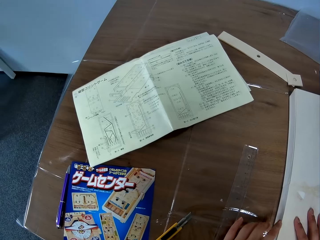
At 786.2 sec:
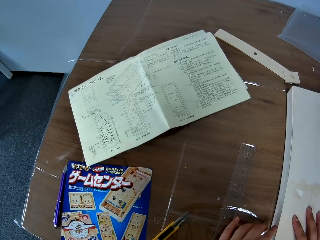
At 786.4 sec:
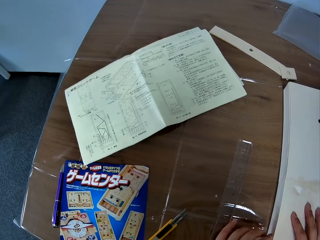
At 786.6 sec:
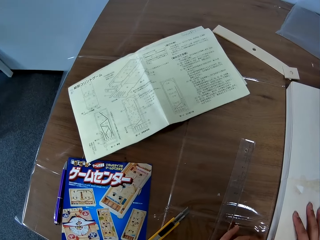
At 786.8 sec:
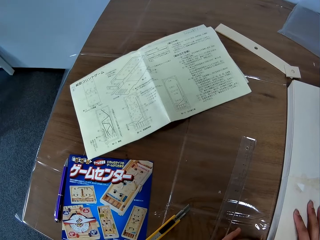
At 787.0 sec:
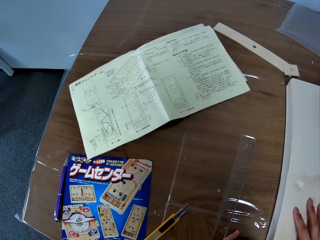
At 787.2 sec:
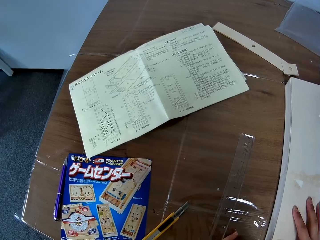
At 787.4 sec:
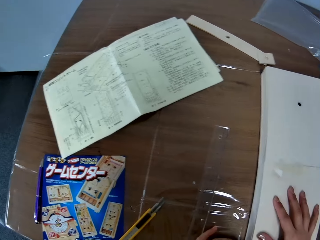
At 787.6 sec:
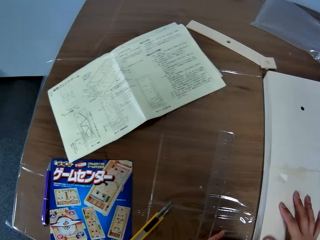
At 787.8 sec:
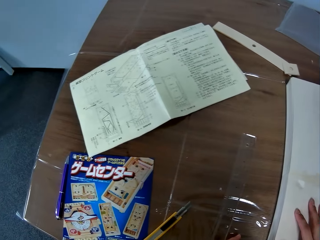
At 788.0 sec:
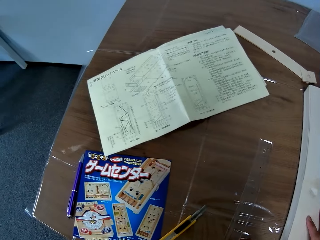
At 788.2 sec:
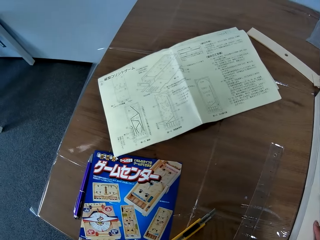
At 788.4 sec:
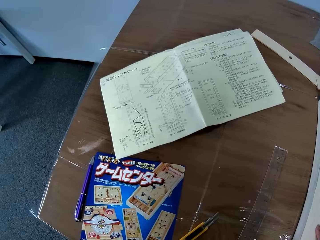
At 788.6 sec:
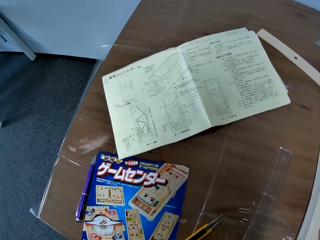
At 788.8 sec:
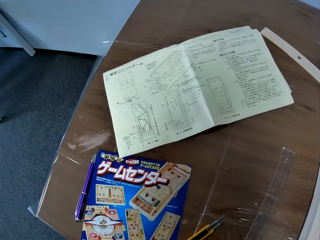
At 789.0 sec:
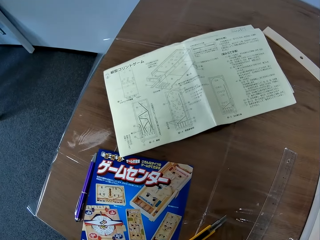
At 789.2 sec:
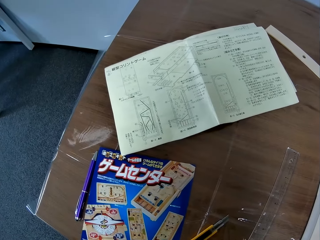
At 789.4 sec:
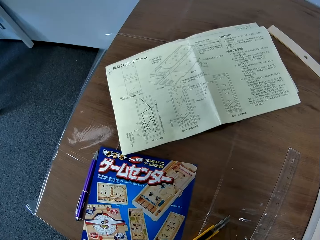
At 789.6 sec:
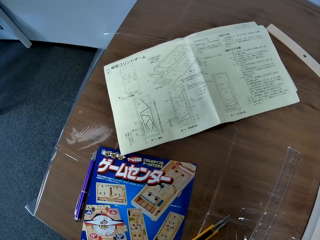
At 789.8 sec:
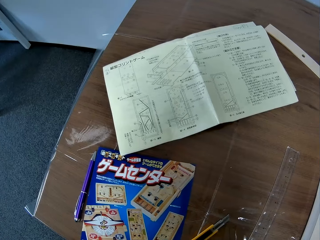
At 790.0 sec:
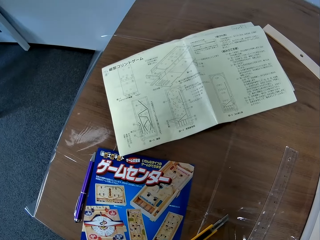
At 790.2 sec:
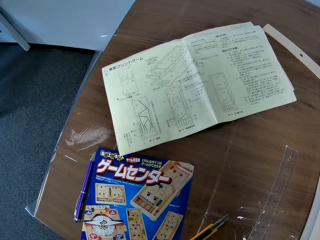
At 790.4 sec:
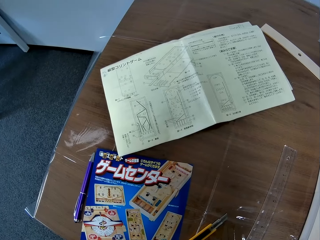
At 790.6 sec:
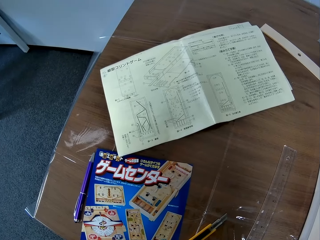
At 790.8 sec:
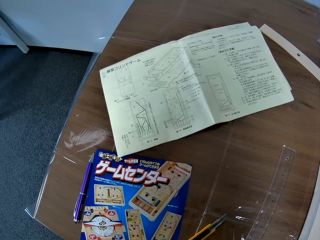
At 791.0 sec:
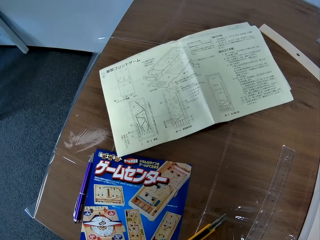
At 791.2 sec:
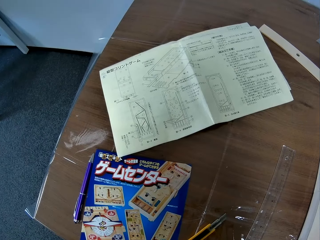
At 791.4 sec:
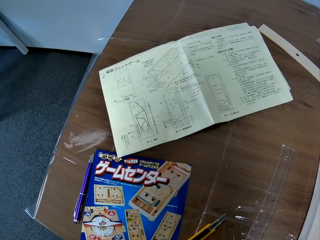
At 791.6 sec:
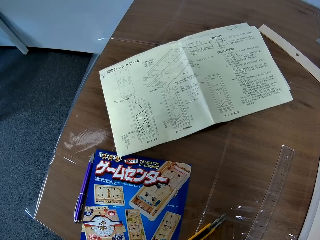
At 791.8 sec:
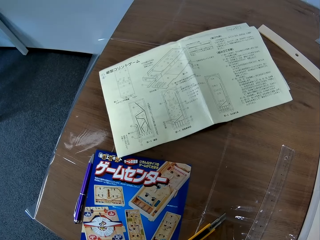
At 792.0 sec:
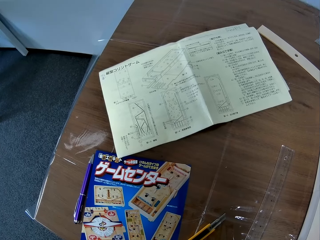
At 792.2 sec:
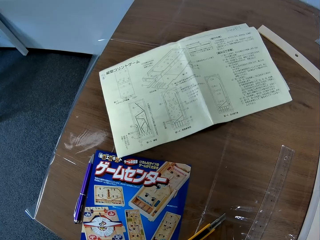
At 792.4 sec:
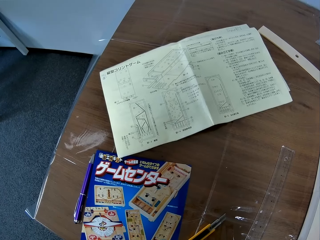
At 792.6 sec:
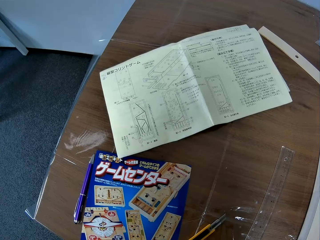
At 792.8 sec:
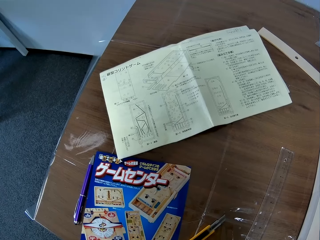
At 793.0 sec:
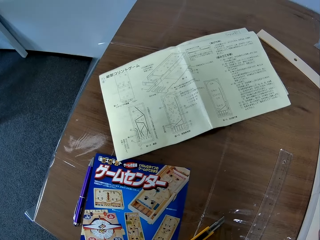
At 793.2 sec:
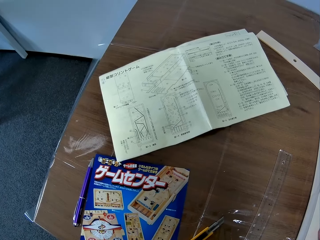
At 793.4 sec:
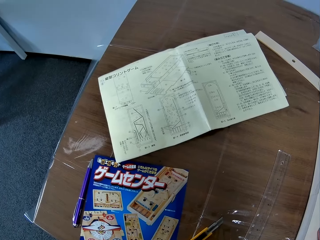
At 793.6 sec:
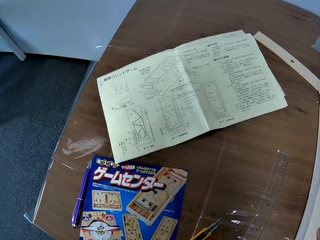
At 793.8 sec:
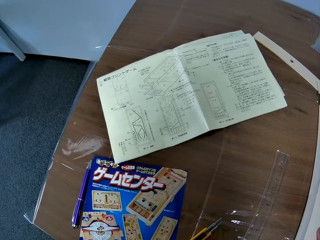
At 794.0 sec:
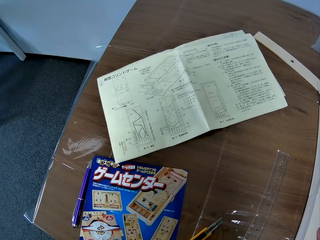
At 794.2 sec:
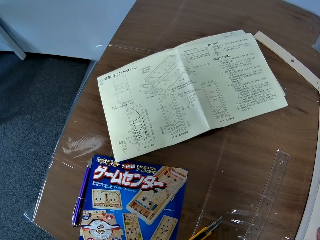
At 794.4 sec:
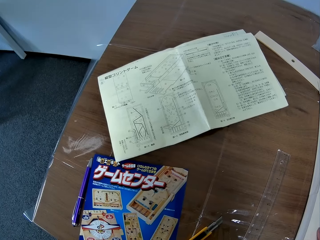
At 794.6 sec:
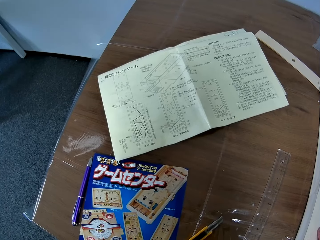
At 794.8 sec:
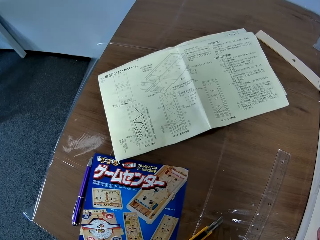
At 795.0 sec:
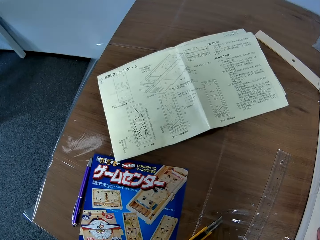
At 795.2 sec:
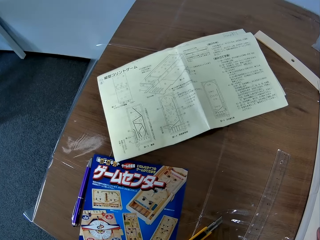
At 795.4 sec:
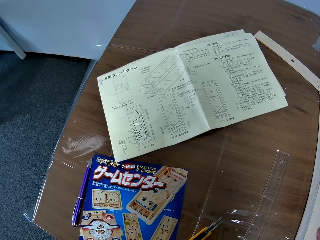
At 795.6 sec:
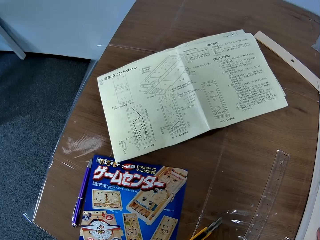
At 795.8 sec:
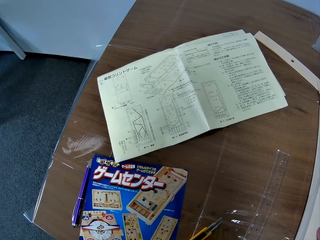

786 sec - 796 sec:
The camera wearer looks at a piece of paper manual on a table.

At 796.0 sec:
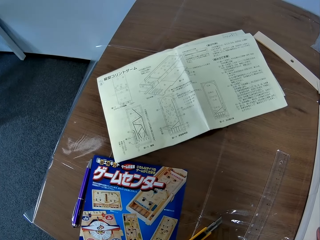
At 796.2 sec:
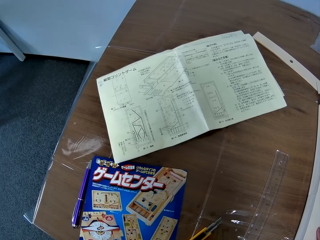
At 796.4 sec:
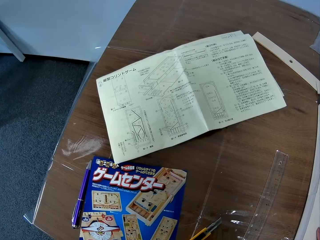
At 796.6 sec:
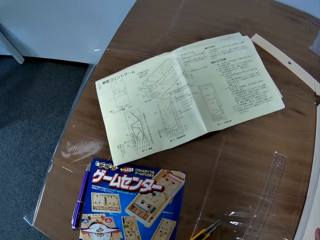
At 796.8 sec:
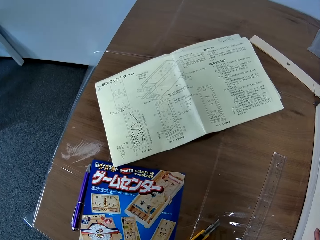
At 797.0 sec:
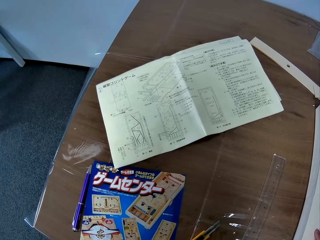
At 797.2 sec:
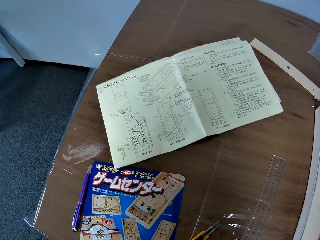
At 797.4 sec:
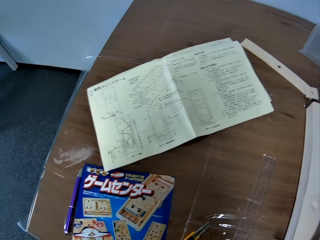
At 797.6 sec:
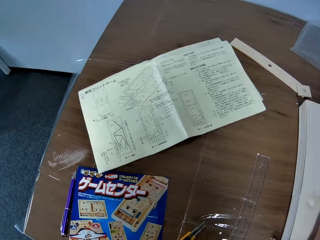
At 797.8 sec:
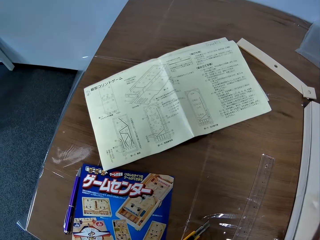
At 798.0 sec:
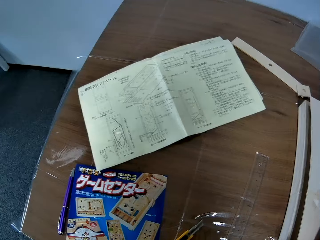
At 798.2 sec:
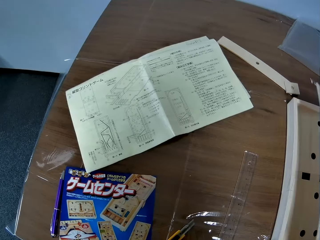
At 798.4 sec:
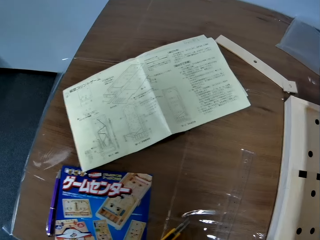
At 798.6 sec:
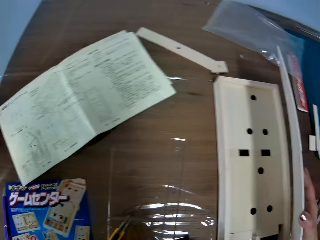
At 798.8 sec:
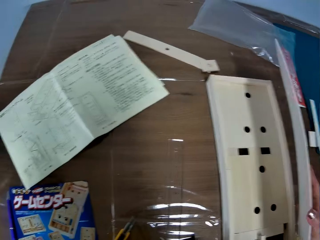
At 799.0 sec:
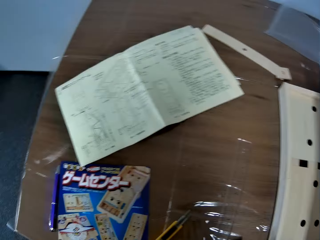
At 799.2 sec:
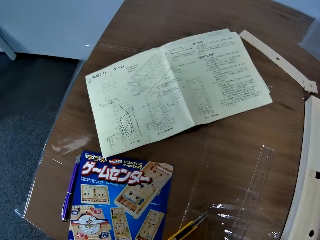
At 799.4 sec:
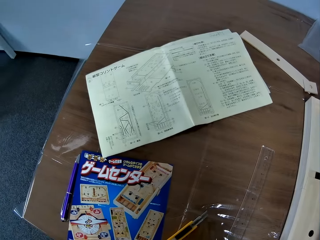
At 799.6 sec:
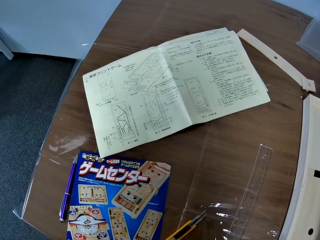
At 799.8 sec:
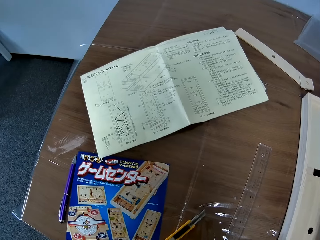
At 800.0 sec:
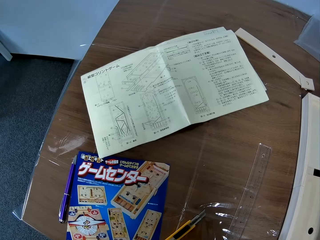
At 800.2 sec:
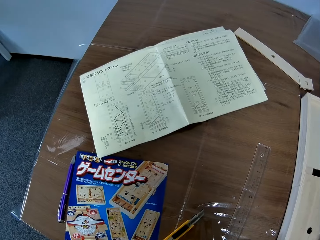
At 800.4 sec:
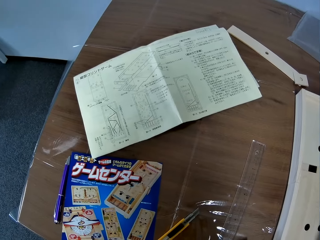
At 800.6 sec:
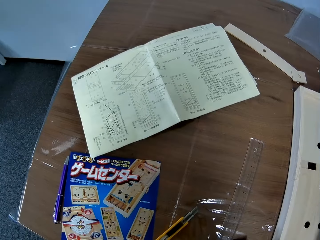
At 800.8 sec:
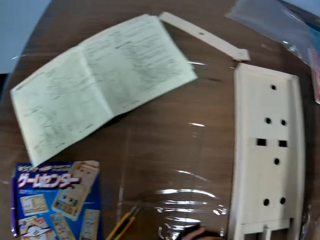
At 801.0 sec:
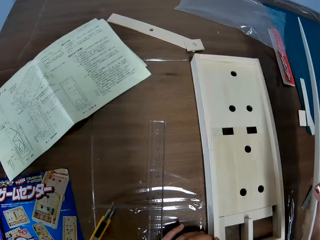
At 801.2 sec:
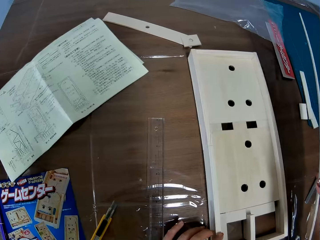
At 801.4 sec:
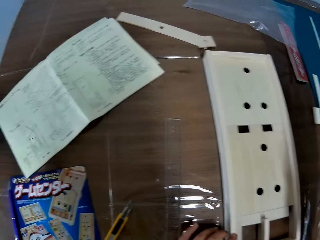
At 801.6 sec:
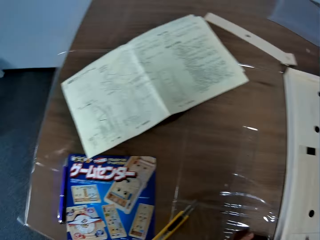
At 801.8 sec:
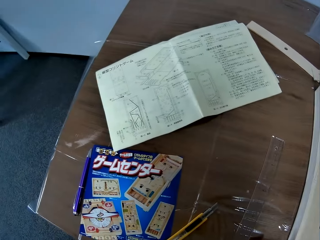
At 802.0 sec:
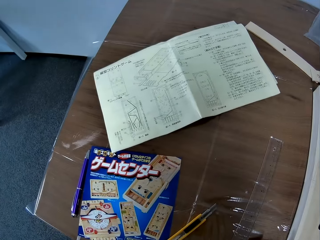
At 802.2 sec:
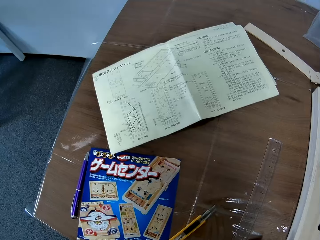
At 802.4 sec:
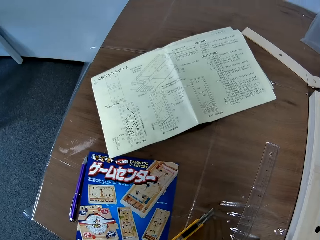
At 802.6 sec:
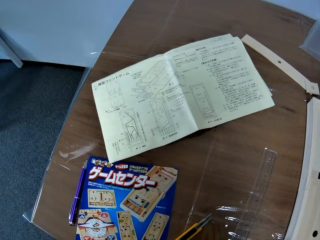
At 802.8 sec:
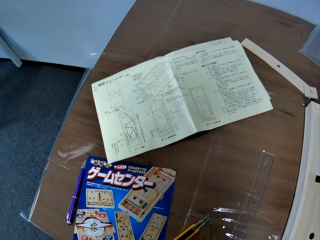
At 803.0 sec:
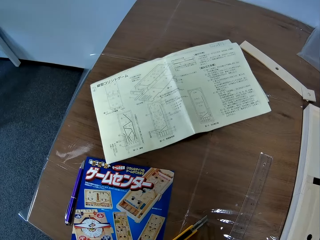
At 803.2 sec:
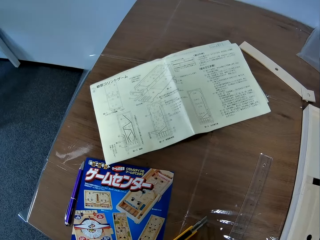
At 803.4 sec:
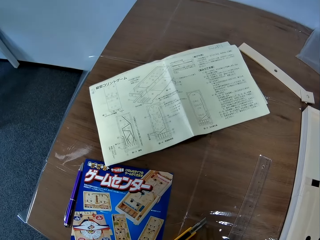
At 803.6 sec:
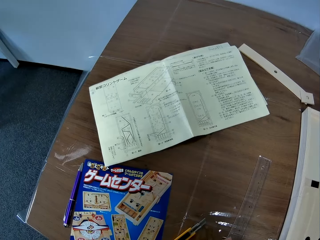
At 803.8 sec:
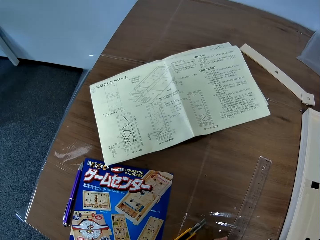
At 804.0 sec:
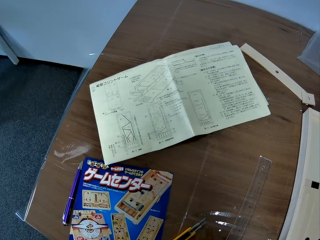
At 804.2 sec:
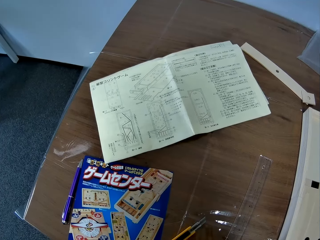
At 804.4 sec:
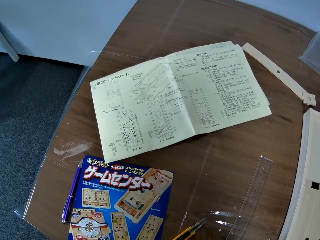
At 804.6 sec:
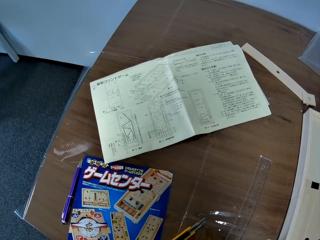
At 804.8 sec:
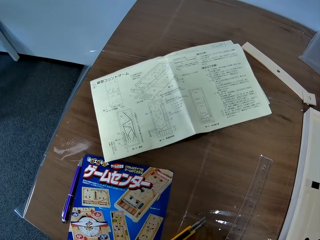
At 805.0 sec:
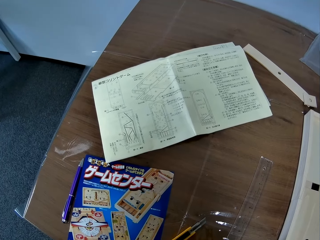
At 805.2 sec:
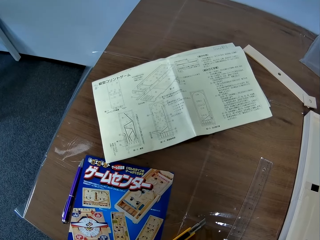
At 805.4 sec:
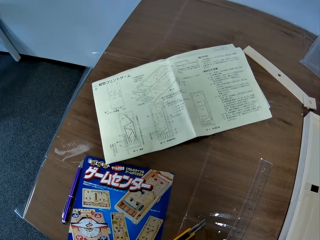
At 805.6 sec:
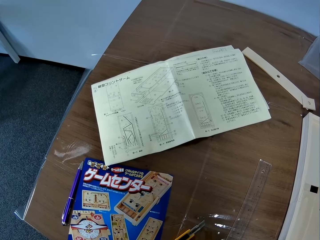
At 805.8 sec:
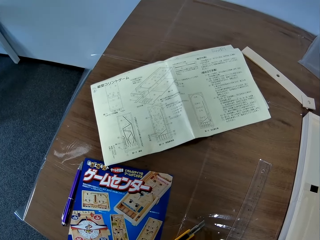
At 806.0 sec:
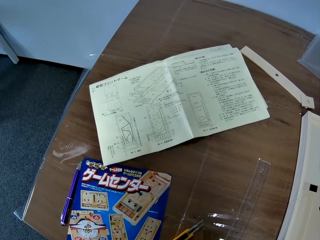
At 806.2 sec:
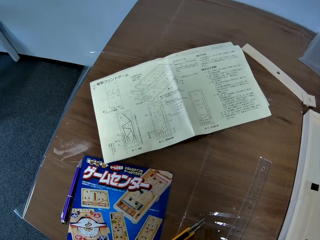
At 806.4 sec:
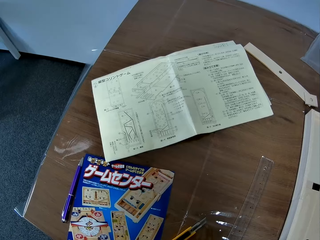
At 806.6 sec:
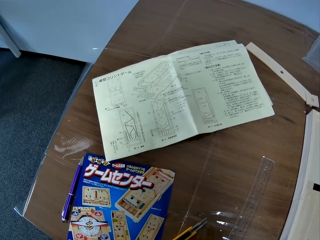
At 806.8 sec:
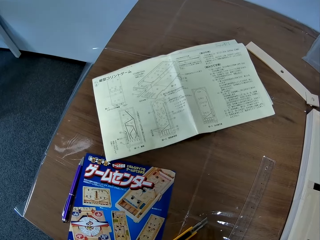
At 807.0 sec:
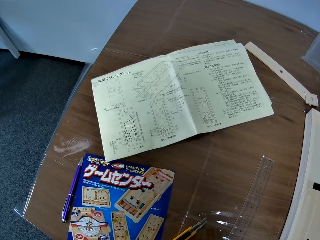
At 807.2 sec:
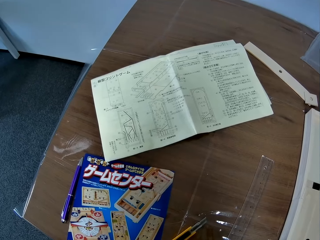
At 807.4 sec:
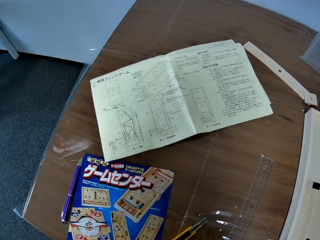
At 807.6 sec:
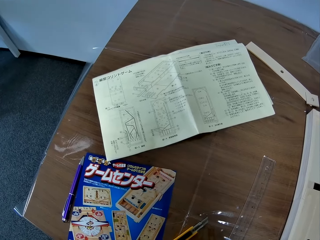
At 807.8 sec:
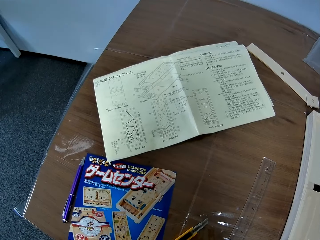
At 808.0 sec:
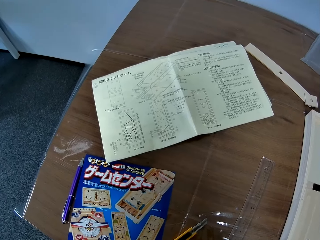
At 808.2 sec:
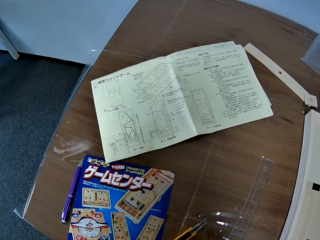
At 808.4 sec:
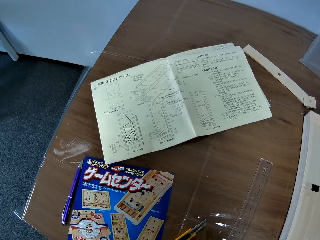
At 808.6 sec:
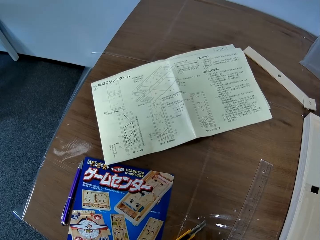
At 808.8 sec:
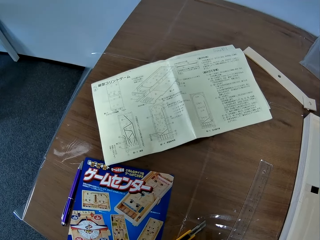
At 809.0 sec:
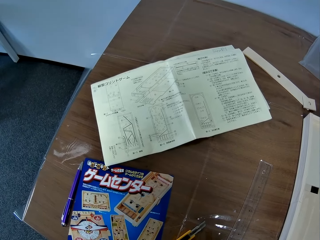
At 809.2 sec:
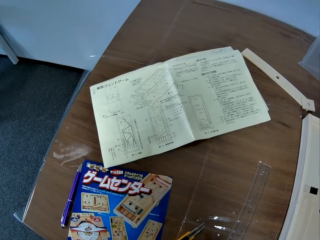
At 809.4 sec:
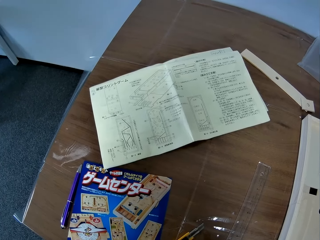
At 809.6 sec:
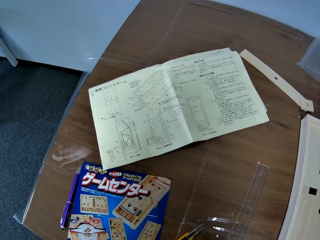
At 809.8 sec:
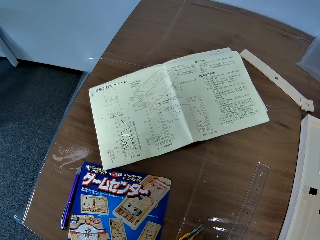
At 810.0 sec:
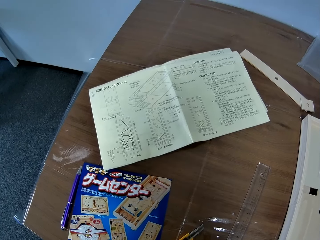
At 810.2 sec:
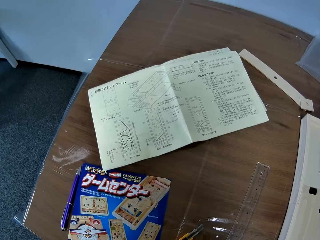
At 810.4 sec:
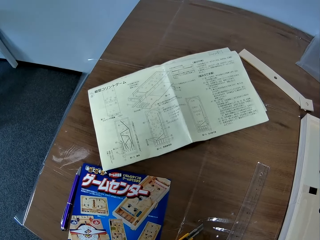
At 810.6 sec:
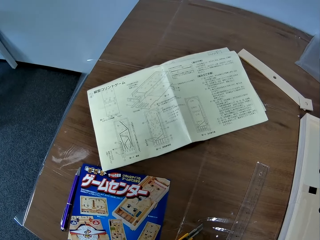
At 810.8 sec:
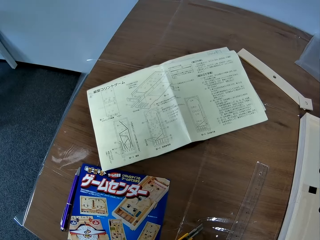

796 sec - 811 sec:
The camera wearer opens up a paperboard model on a table. They raise the base of the craft board. They look at a piece of paper manual on the table.
